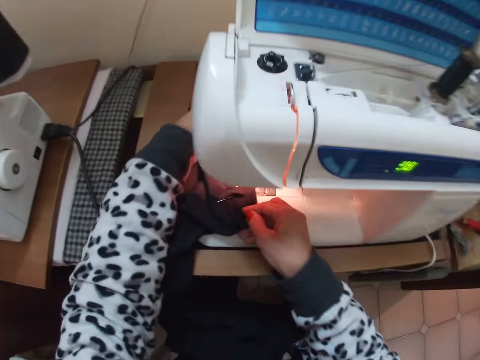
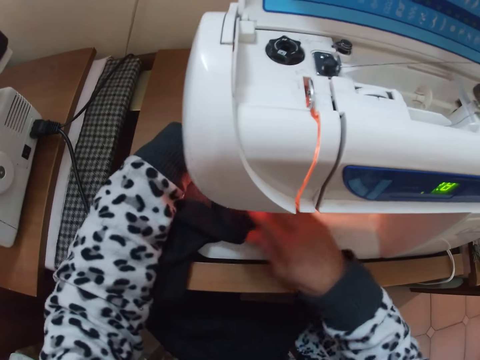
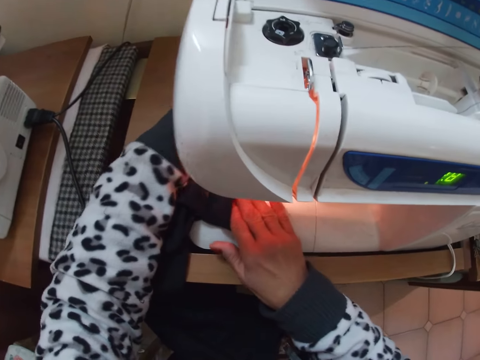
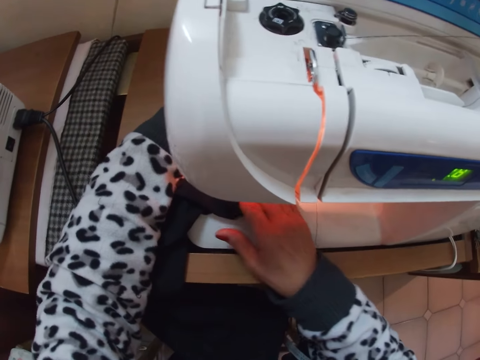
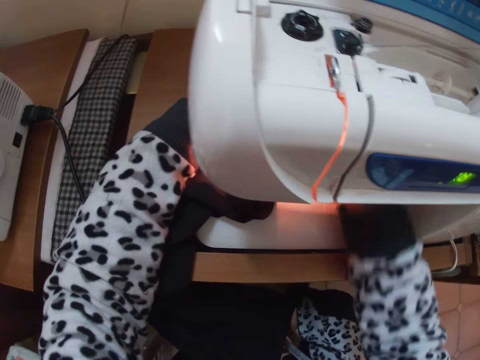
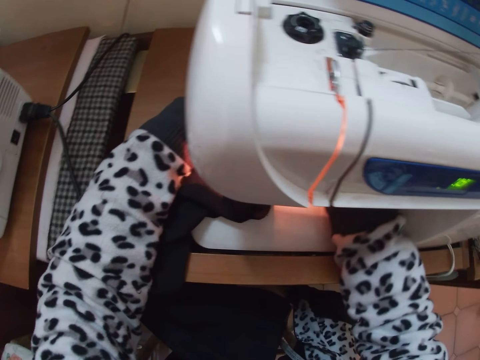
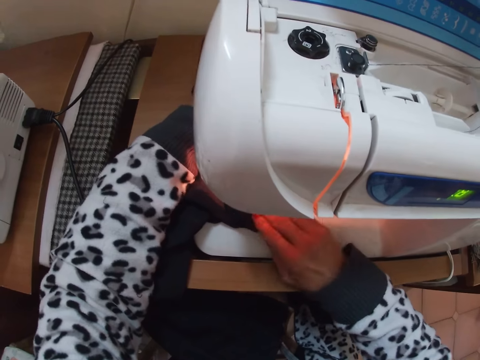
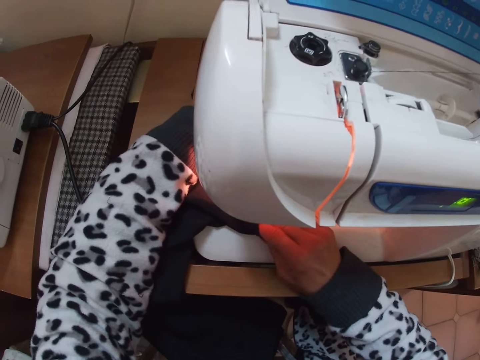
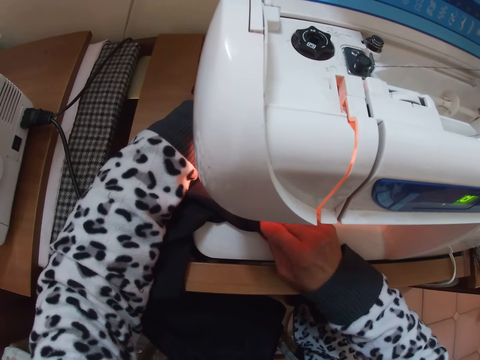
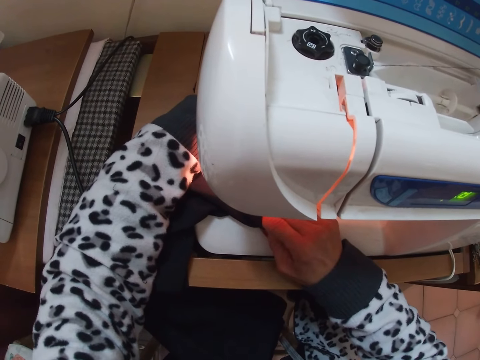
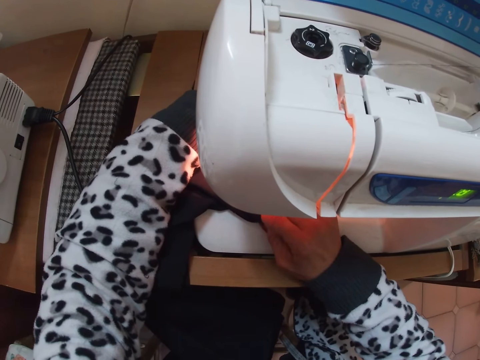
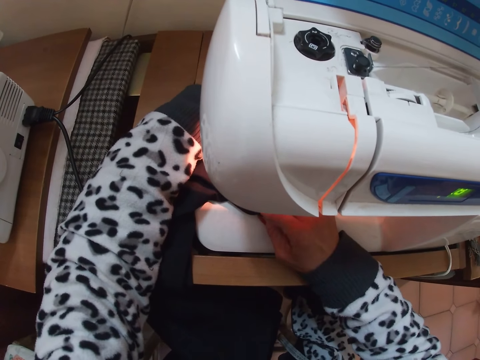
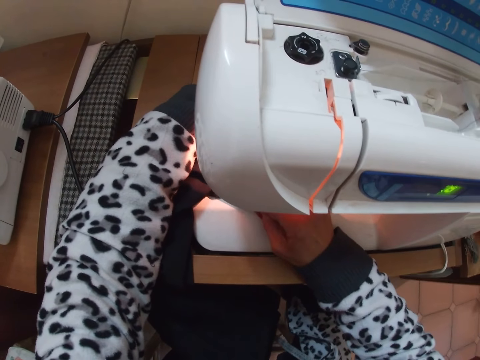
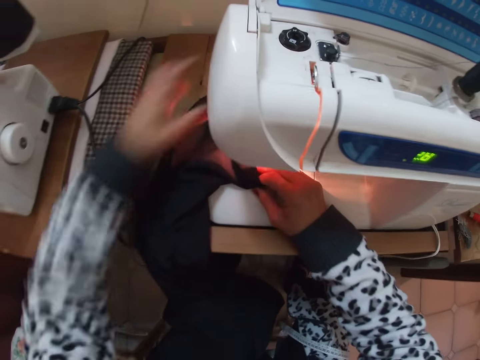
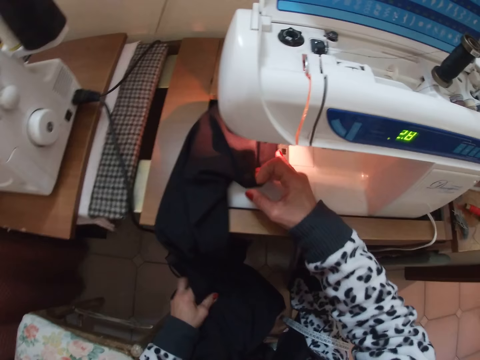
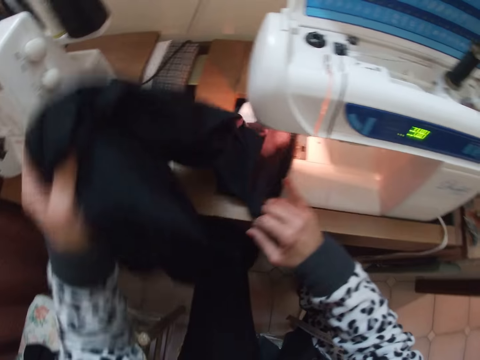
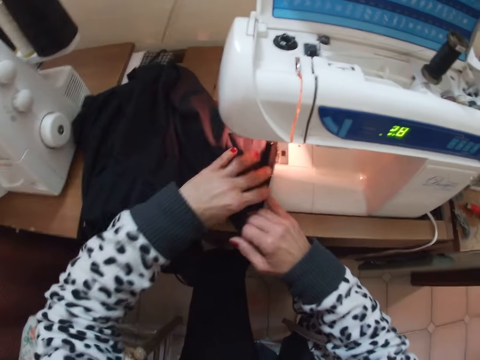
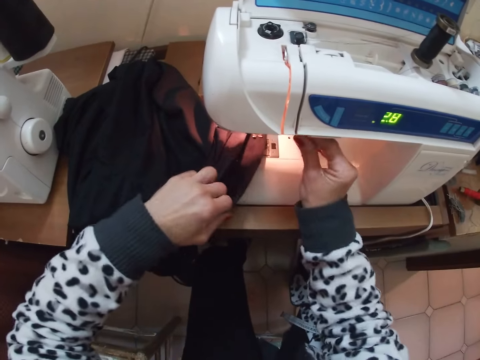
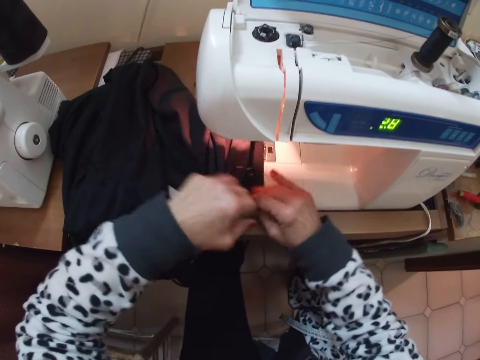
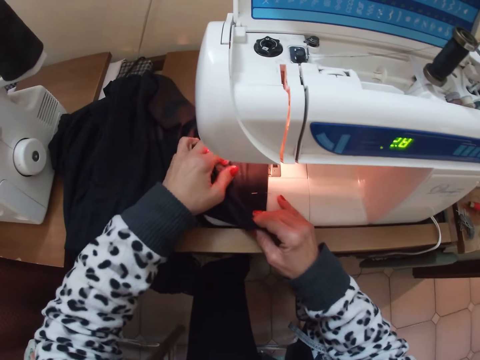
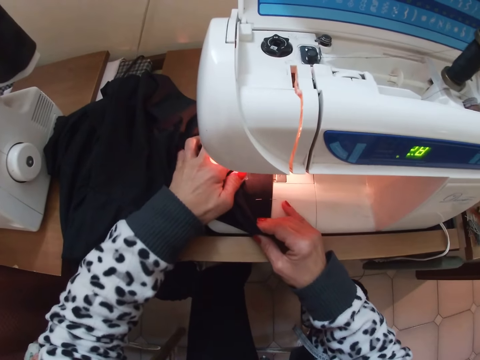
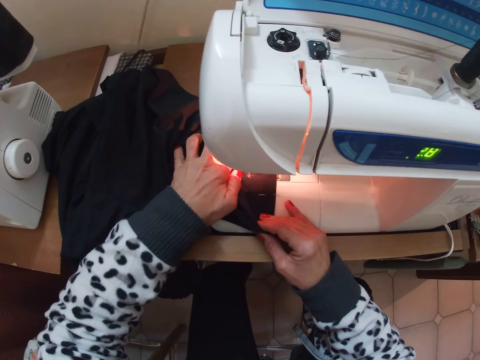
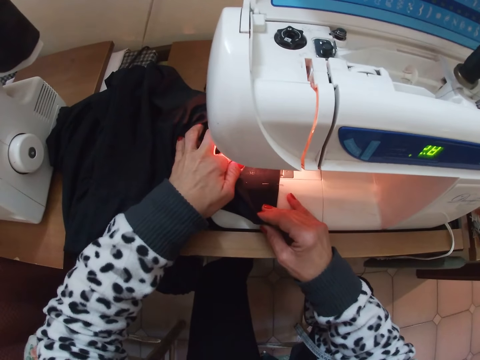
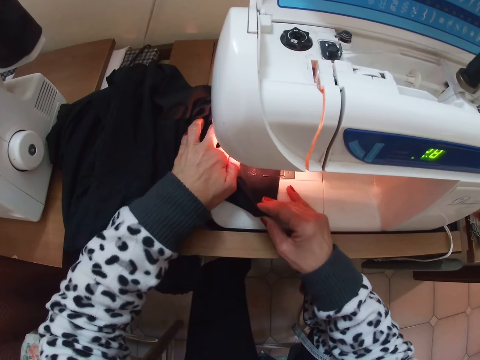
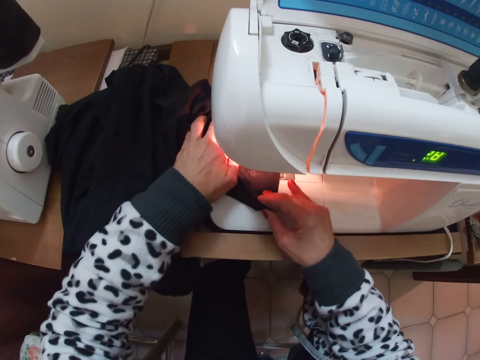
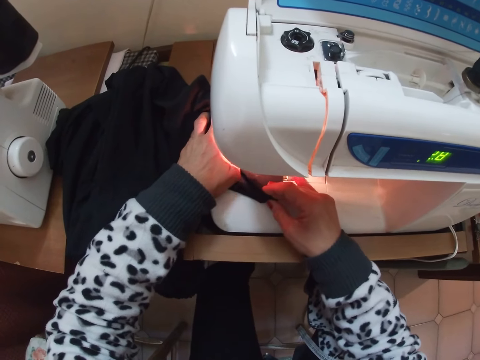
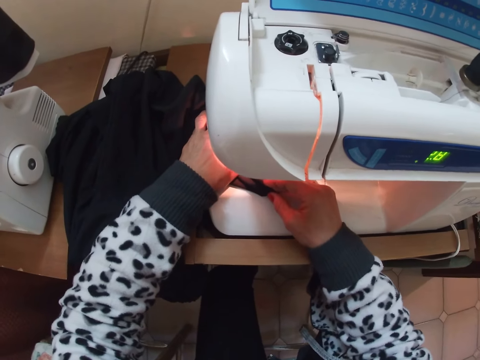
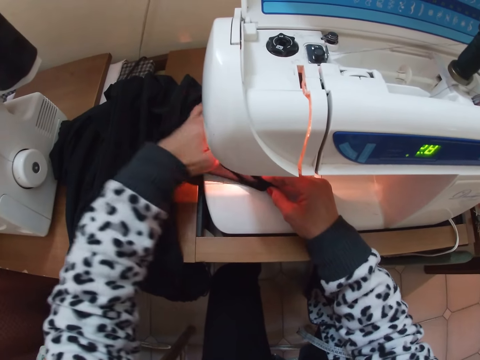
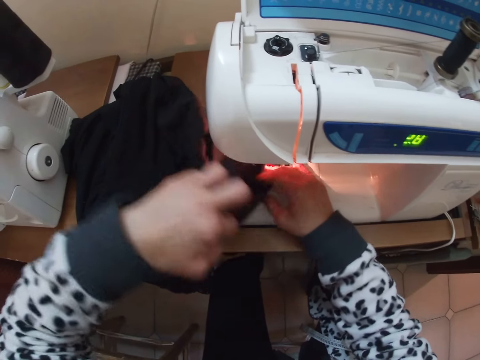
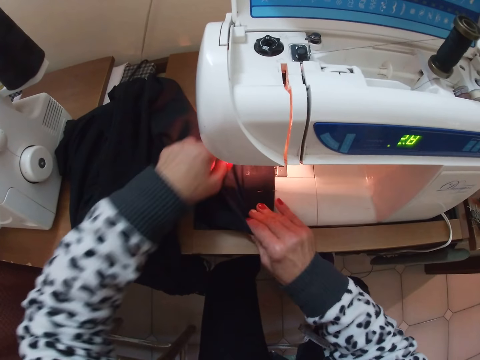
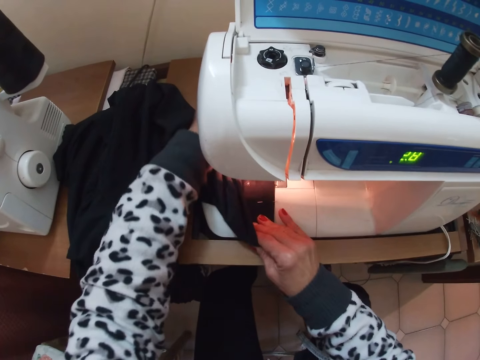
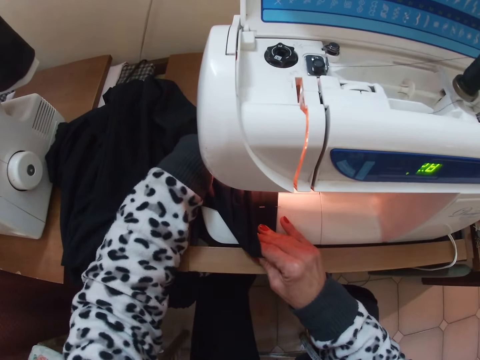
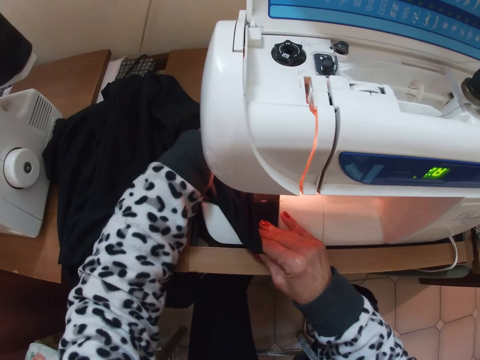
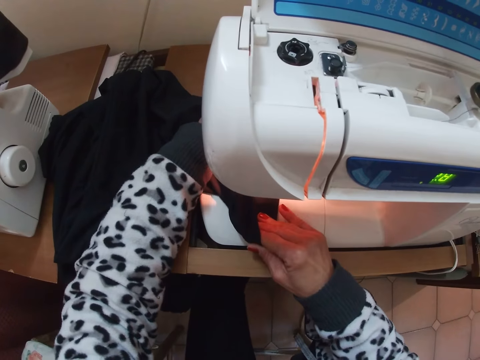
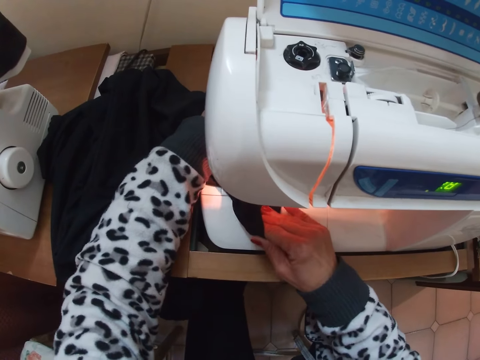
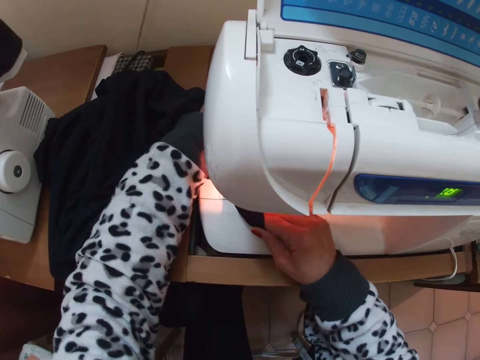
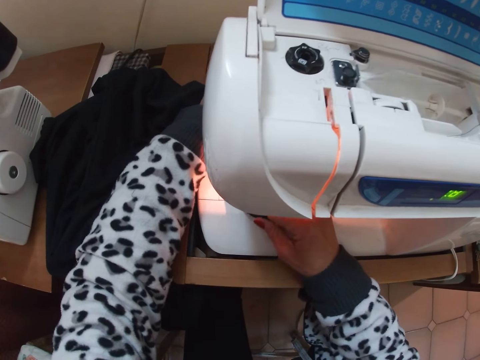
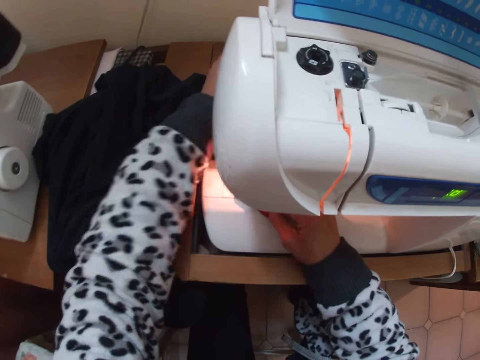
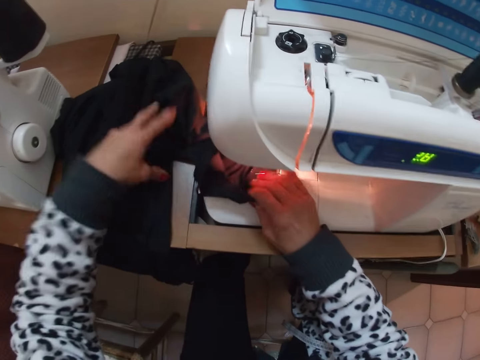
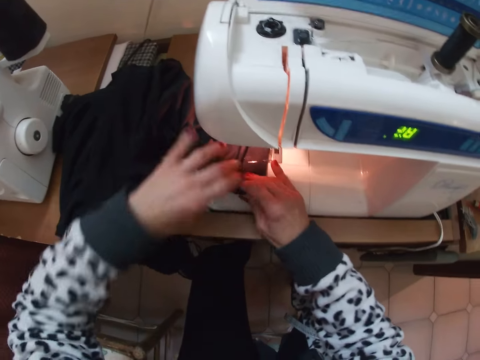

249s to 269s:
The camera wearer lifts the cloth. She places the cloth on the sewing machine with her two hands. She sews the cloth. She adjusts the presser foot lever of the sewing machine. She holds the cloth on the sewing machine with her two hands. She sews the cloth with the sewing machine. She stops sewing the cloth. She lifts the cloth. She adjusts the cloth on the sewing machine. She adjusts the presser foot lever of the sewing machine. She touches the sewing machine. She holds the cloth on the sewing machine with her two hands. She sews the cloth with the sewing machine. She adjusts the cloth on the sewing machine. She turns the cloth. She continues sewing the cloth with the sewing machine. She turns the cloth. She adjusts the cloth on the sewing machine.

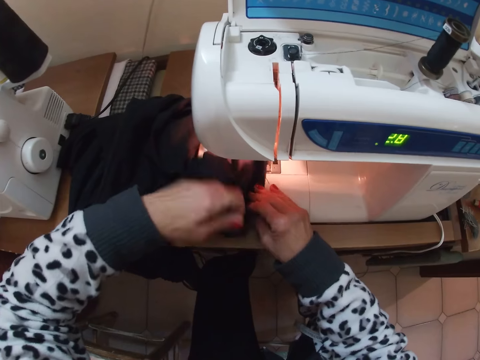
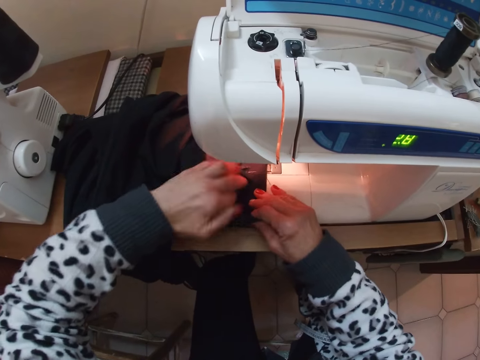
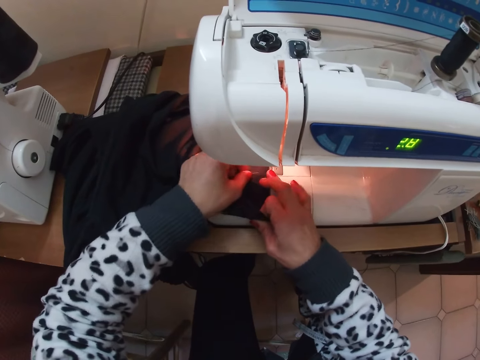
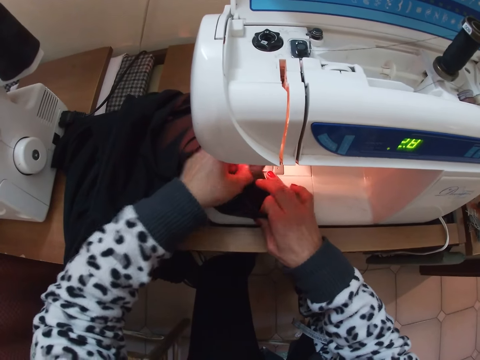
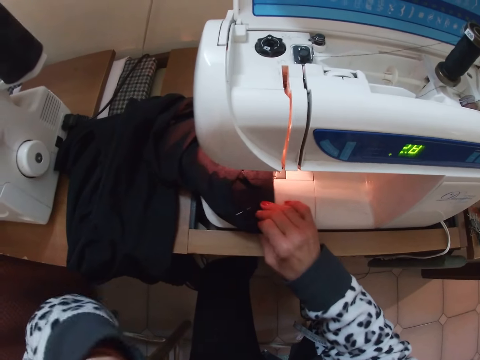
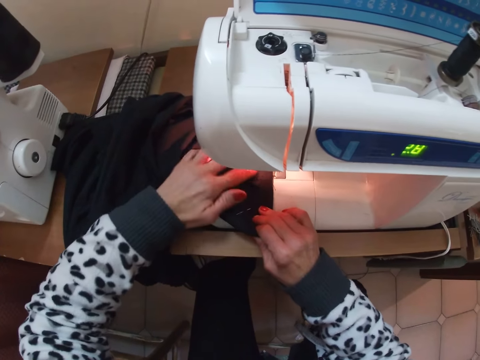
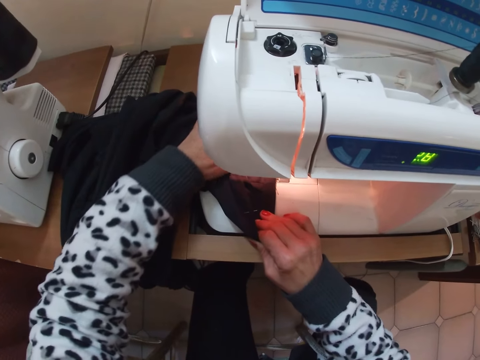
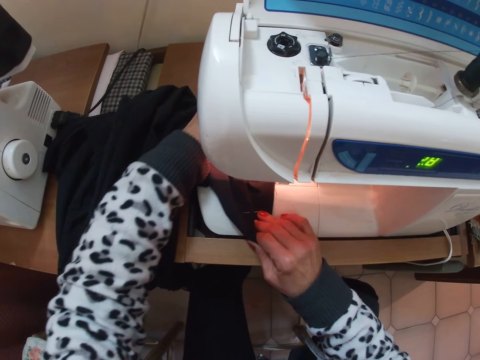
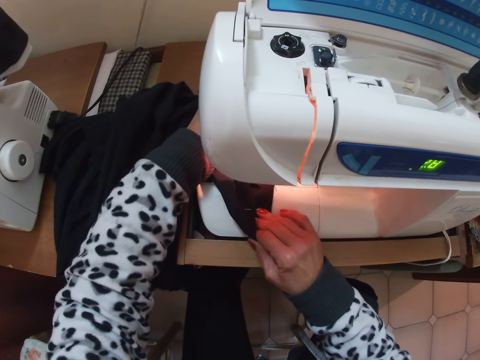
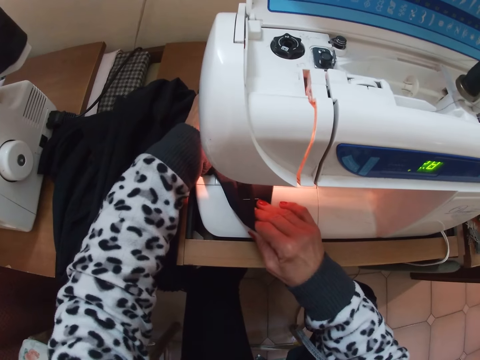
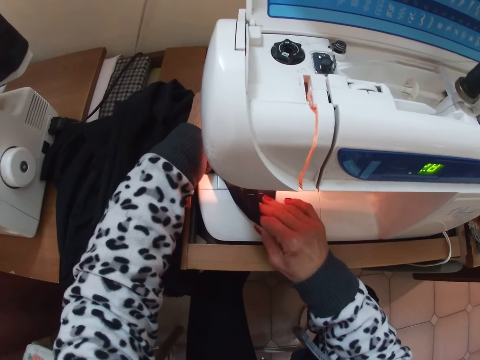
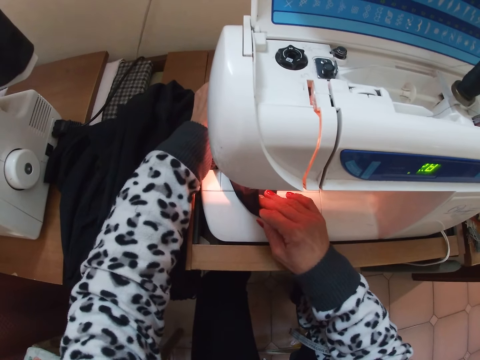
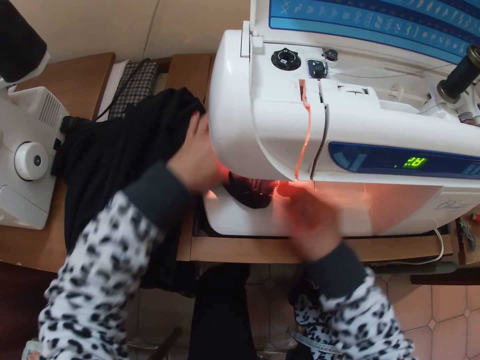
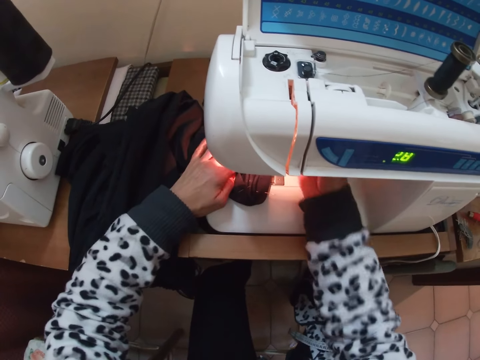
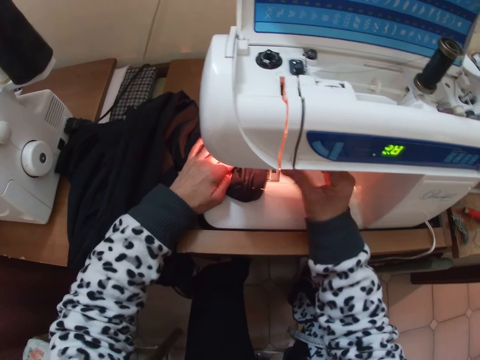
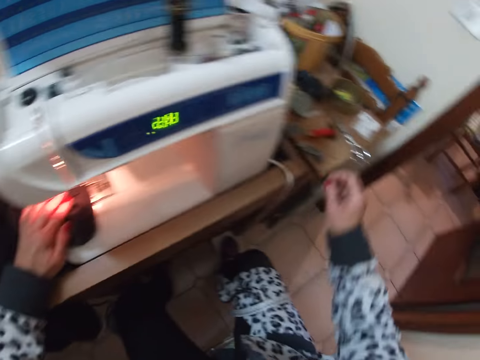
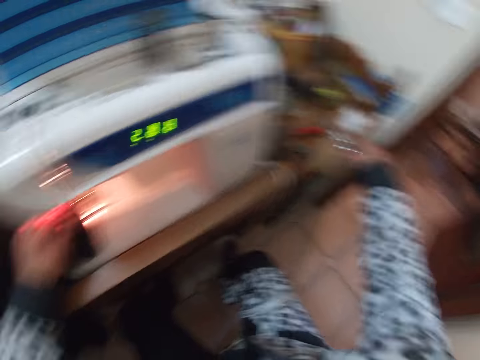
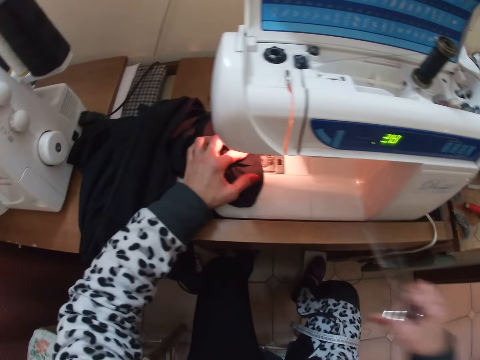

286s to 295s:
The camera wearer removes a pin from the trouser. She touches her mouth with her left hand. She holds the cloth on the sewing machine with her two hands. She continues sewing the cloth with the sewing machine. She adjusts the presser foot lever on the sewing machine with her right hand. She gets a pair of scissors from the right edge of the sewing machine table and cuts off a hanging thread from the trouser.
